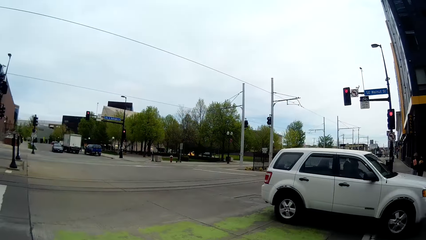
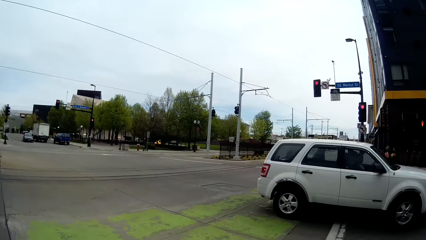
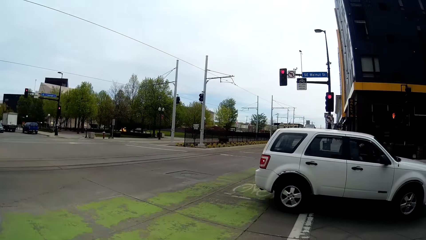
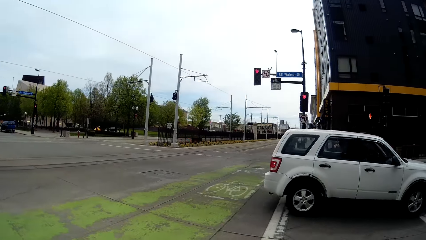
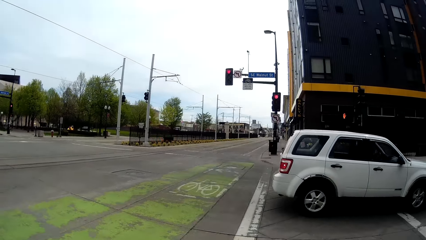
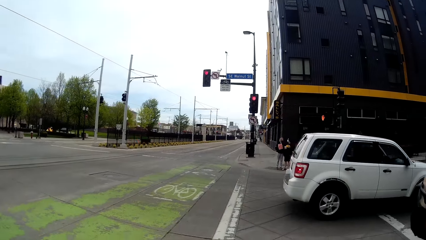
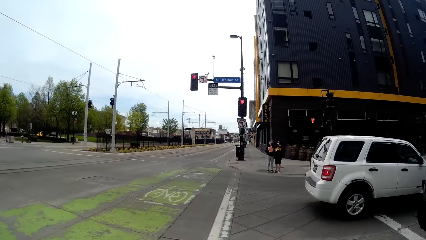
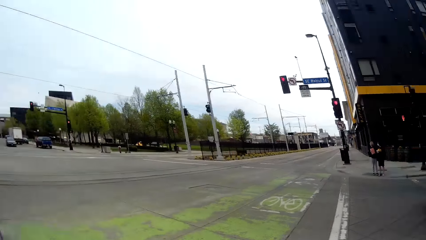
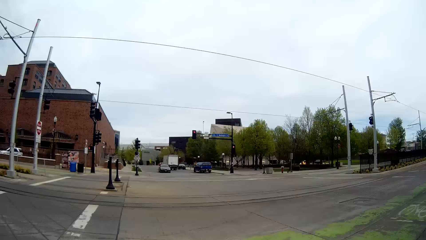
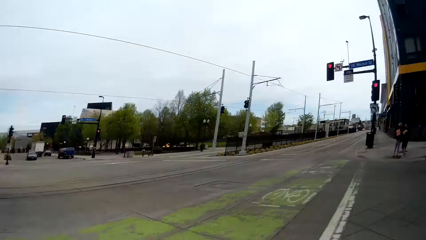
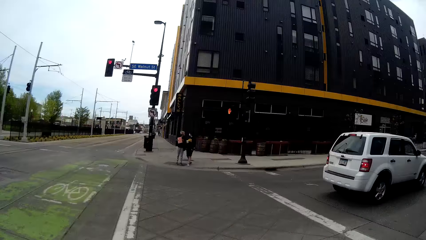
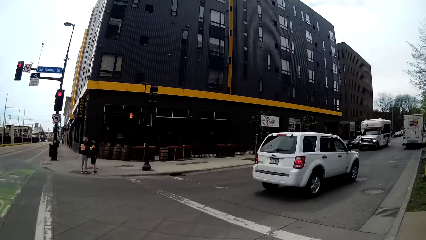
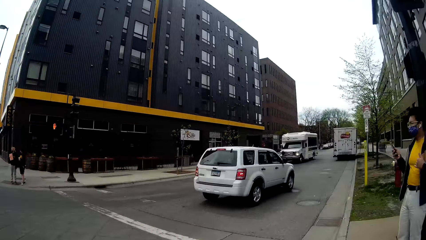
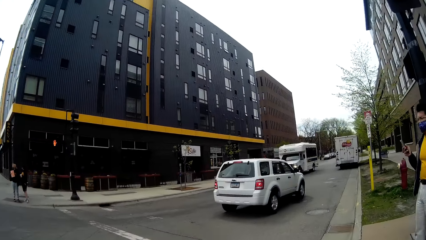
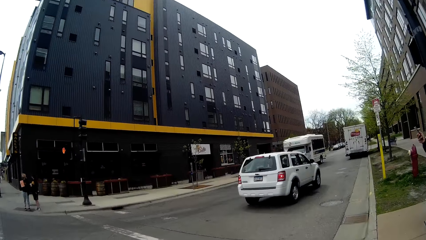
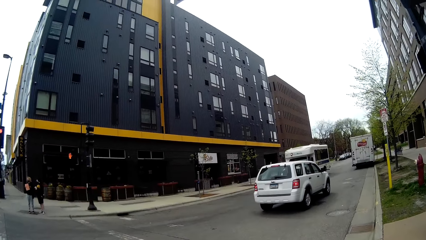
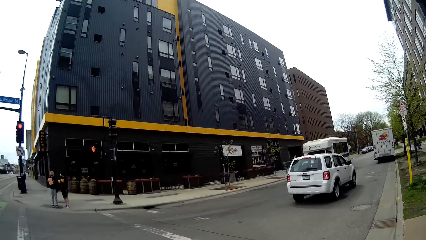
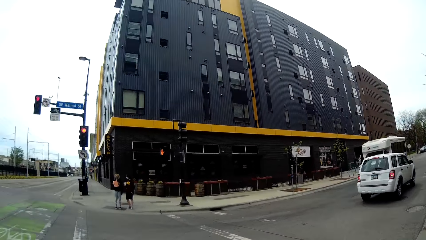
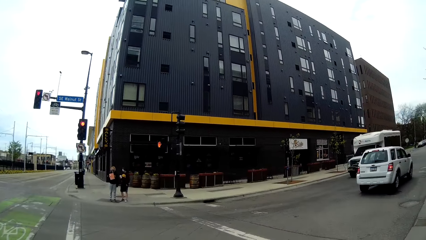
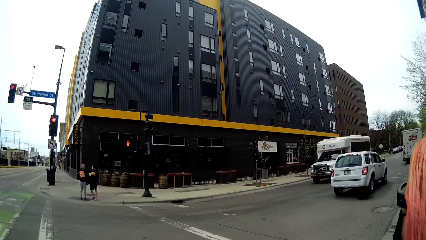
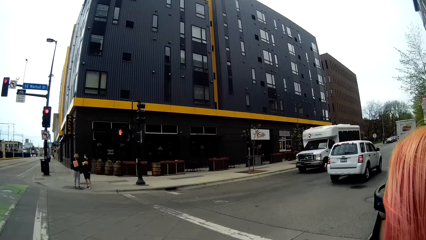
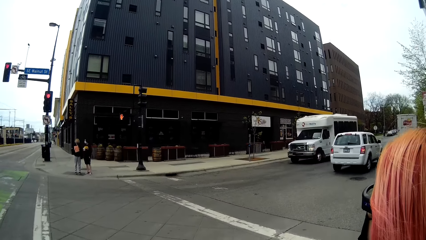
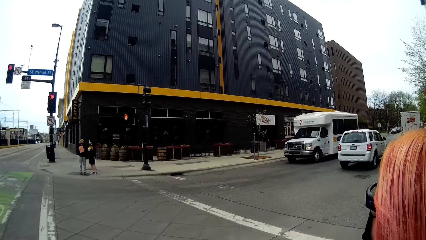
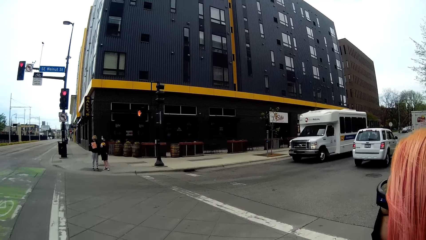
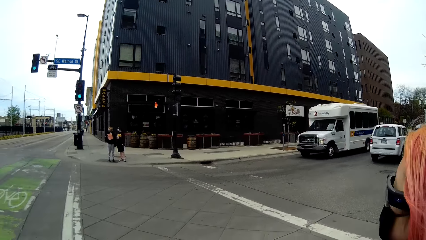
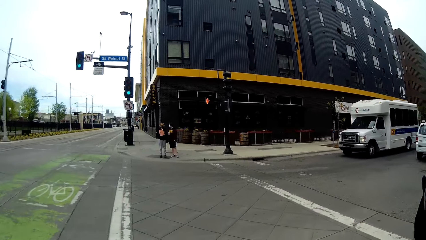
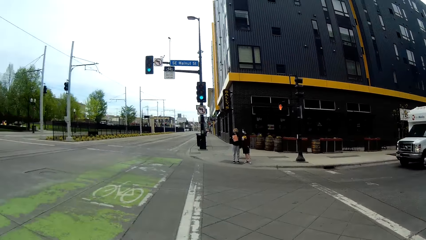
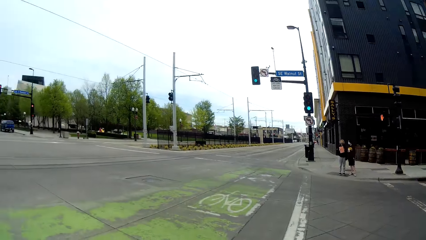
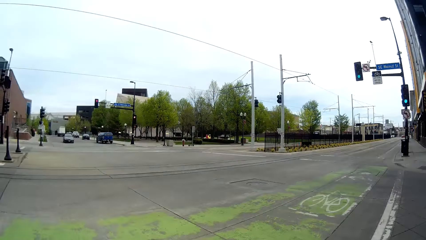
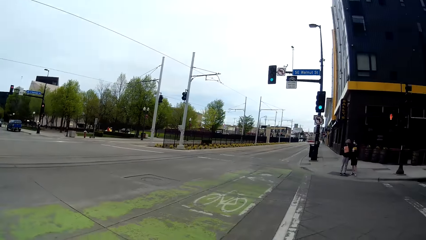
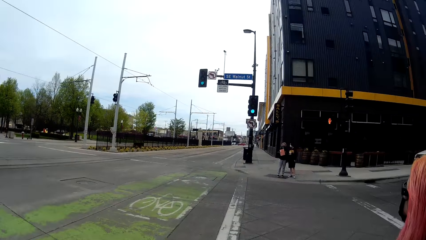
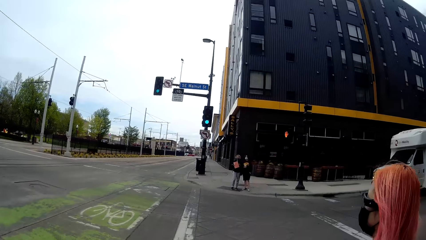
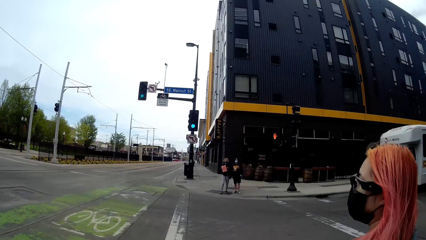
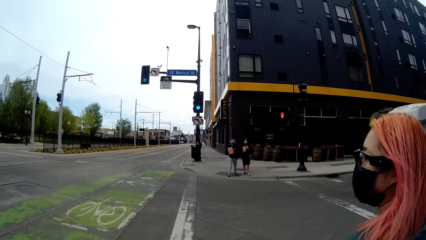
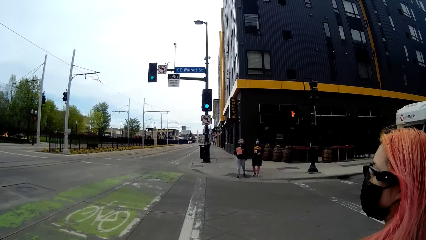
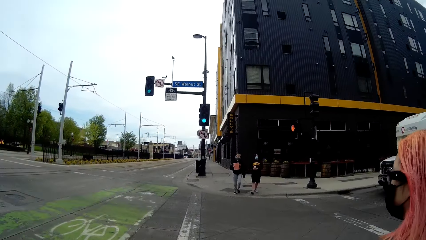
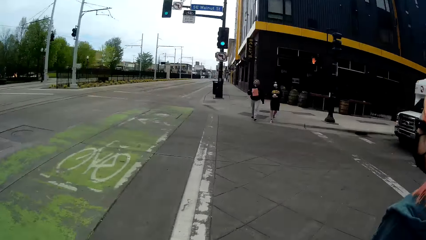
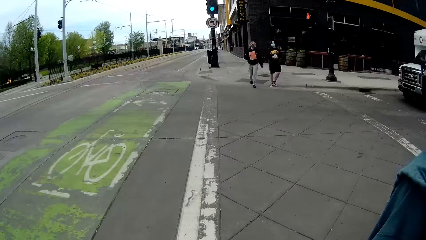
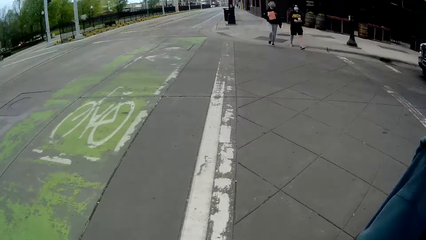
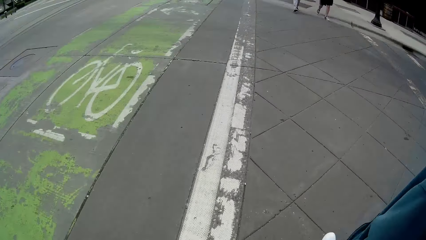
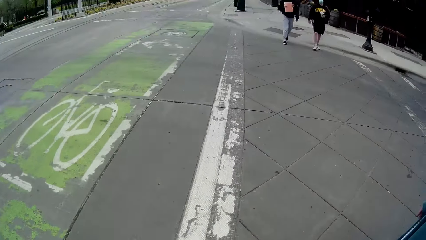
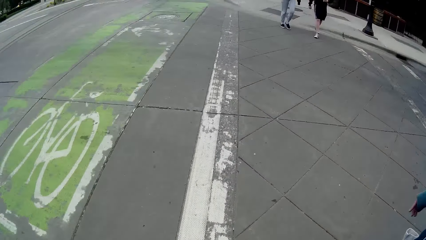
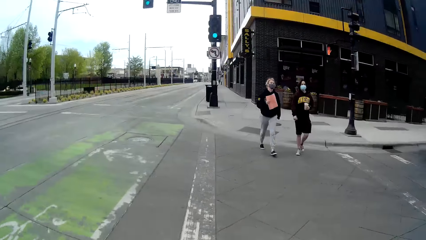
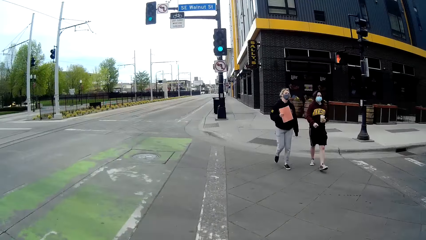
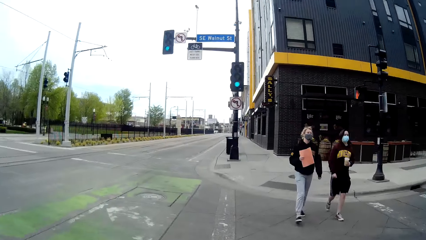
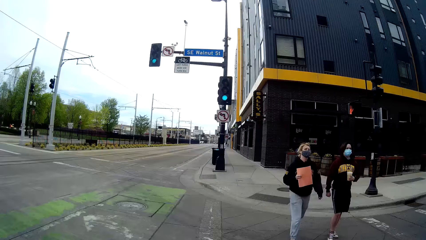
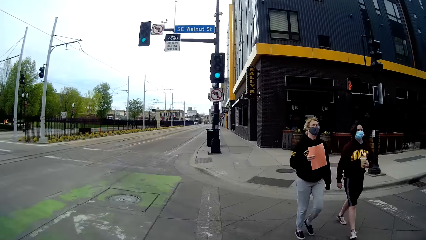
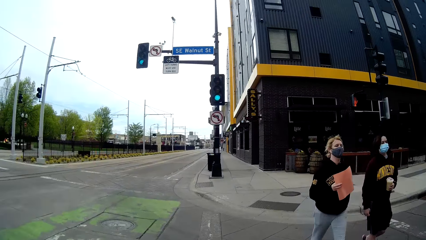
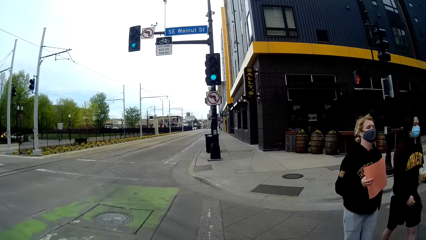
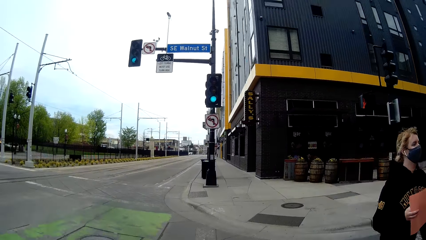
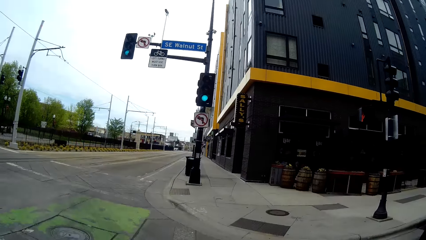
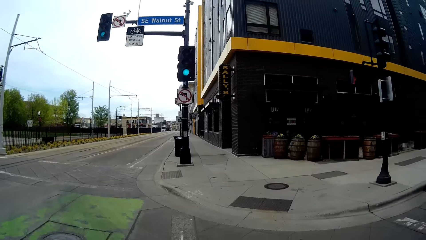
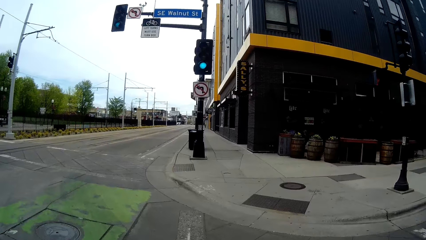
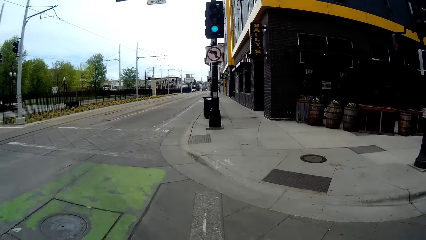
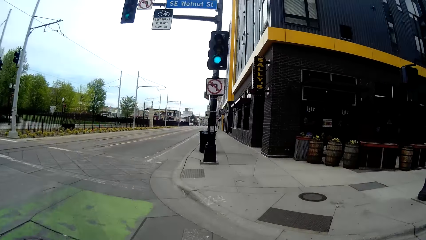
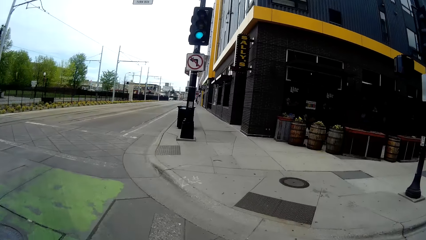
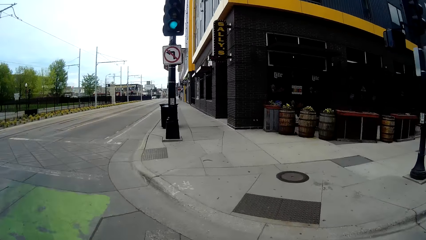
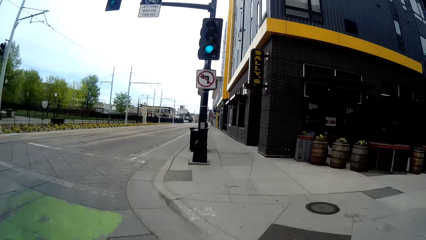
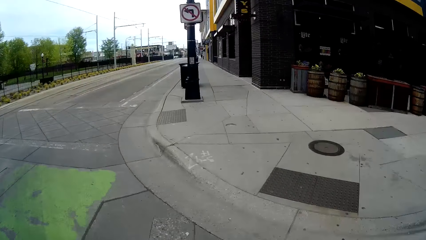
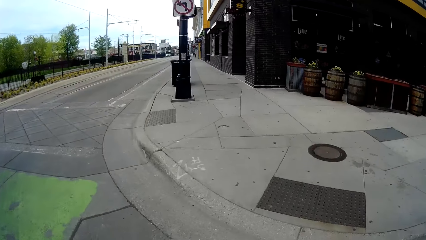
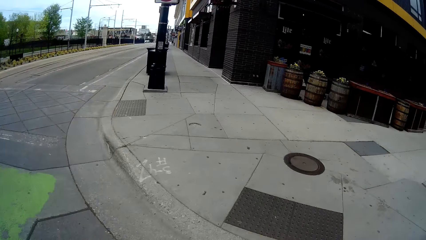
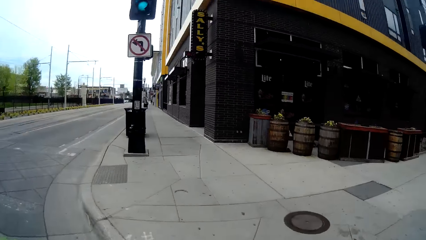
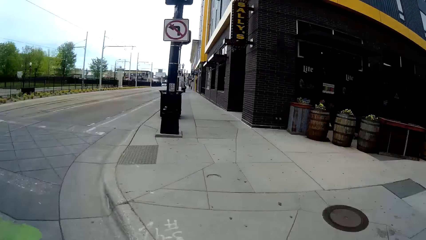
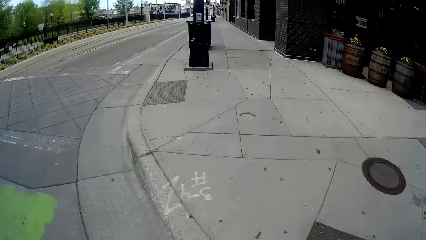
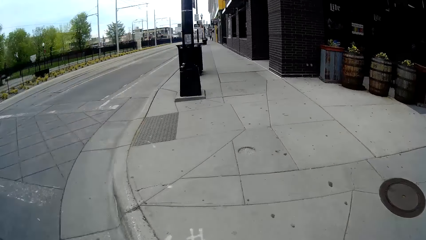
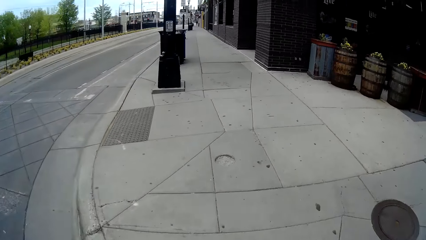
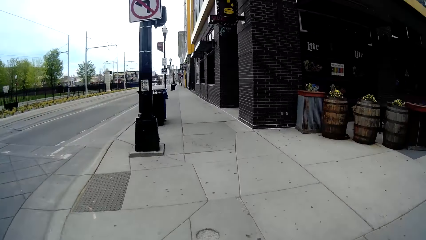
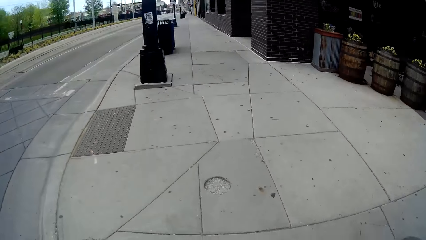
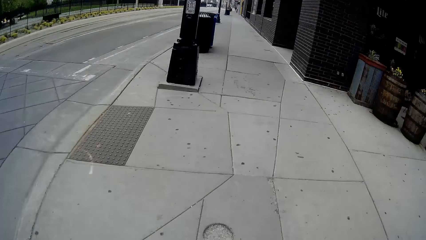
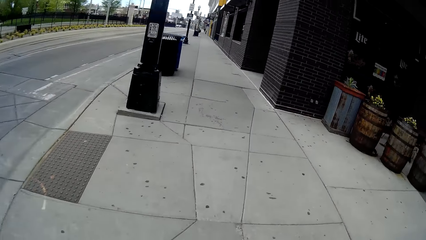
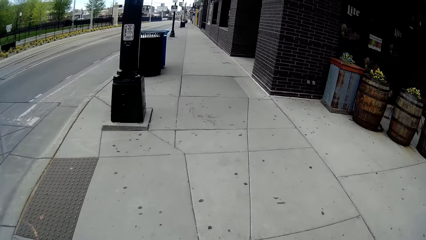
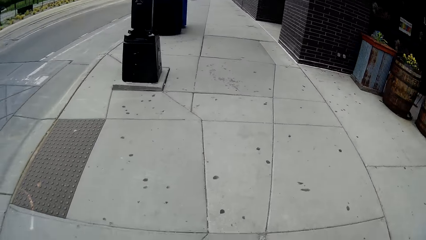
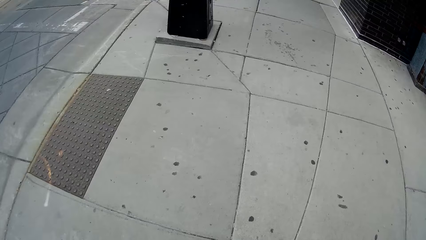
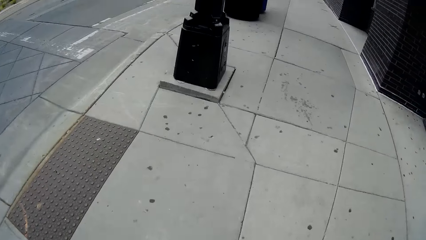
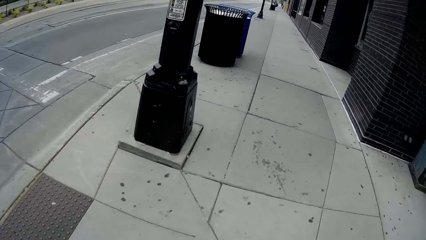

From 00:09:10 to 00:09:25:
The camera wearer and a woman cross a road. The camera wearer interacts with the woman.
